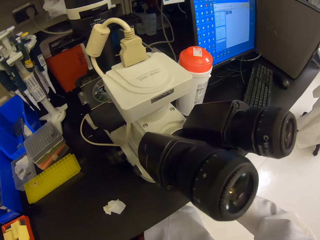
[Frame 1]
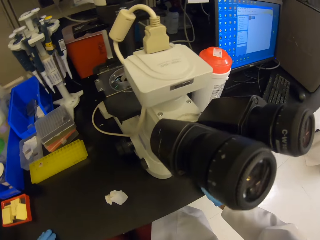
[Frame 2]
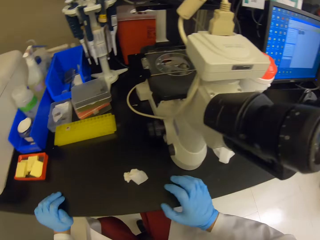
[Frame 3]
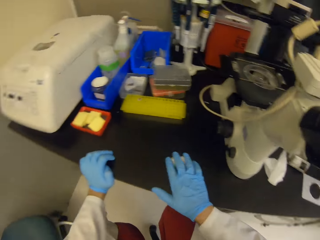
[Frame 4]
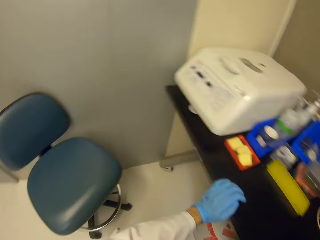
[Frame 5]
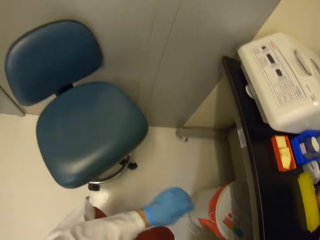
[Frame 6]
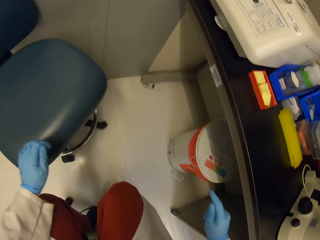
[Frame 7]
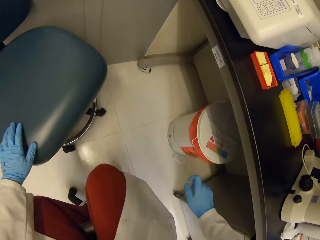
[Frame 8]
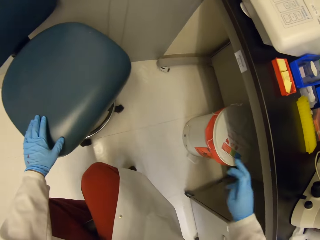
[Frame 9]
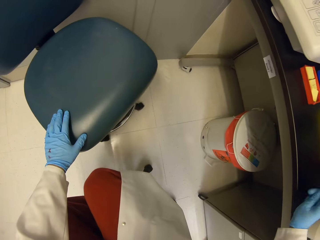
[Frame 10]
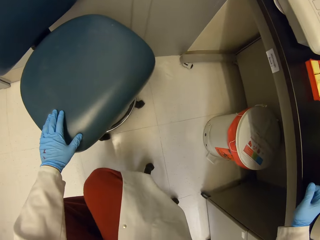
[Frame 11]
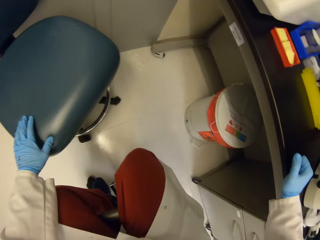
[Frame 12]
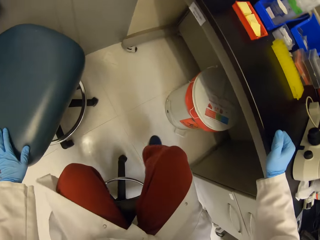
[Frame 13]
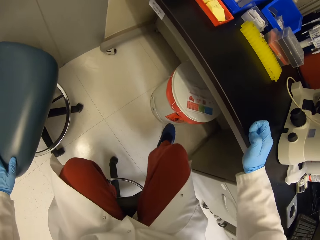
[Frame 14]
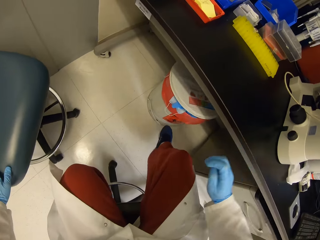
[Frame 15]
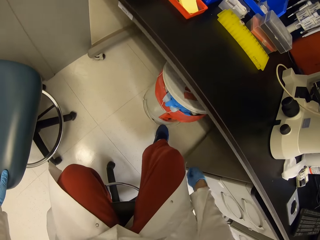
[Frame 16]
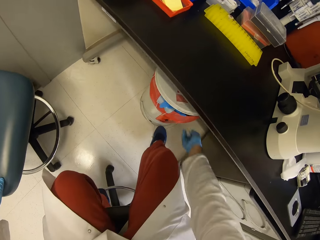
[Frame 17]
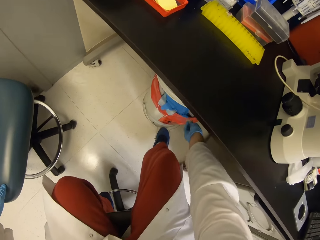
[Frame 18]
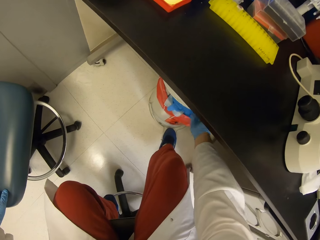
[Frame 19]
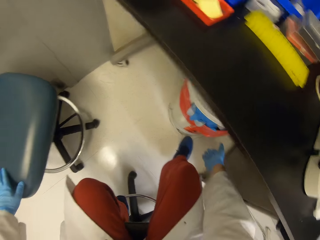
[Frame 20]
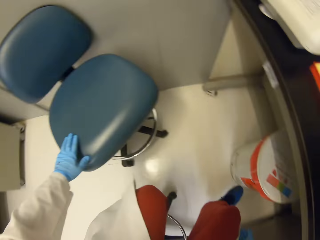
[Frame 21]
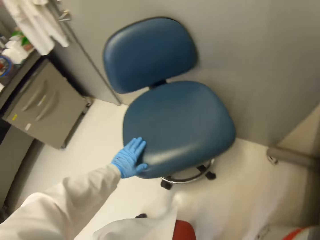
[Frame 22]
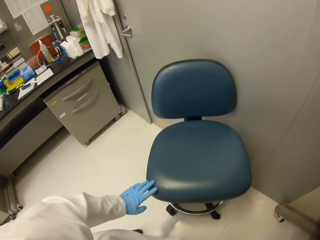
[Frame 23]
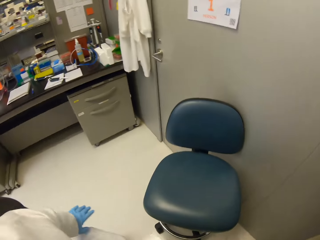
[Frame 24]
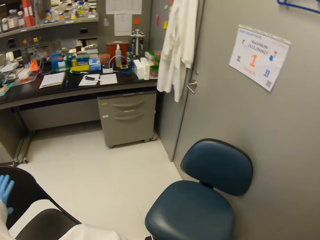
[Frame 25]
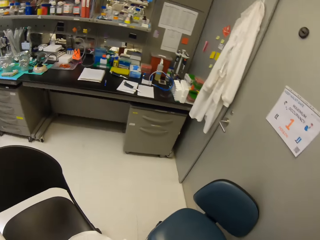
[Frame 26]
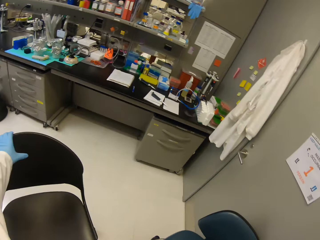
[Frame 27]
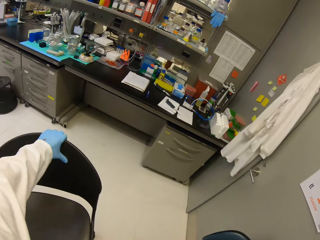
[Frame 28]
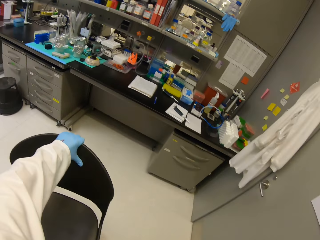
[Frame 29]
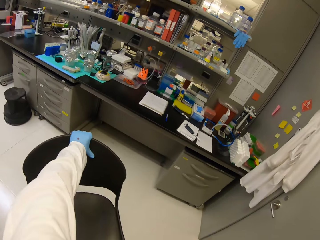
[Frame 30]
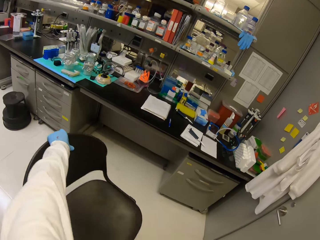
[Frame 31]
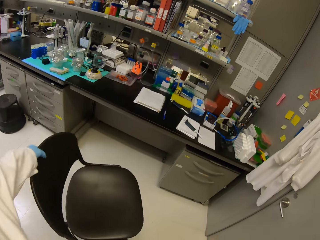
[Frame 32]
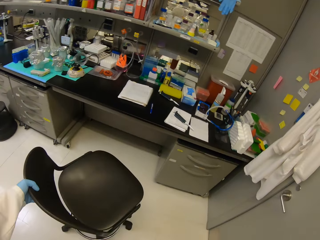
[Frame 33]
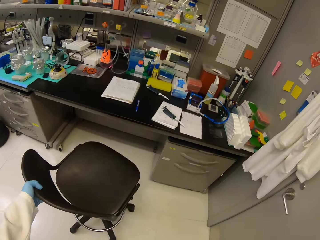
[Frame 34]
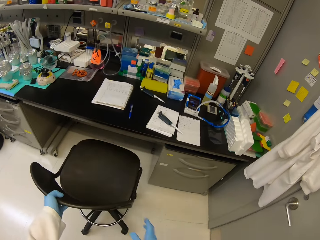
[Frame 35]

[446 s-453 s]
The camera wearer looks around. They throw the wipes in a dustbin. They slide back the chair.

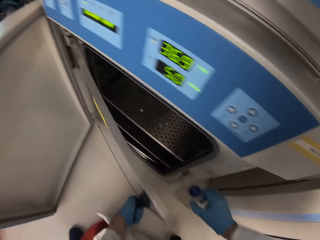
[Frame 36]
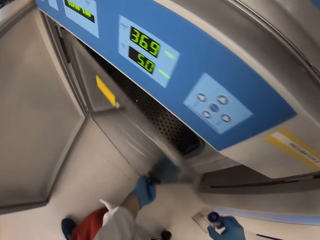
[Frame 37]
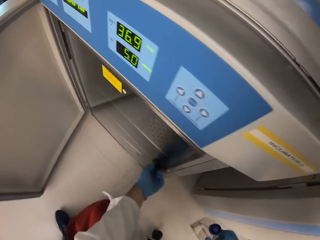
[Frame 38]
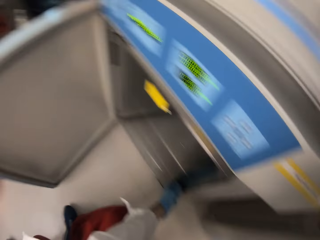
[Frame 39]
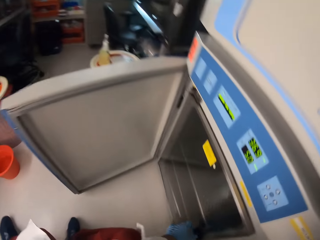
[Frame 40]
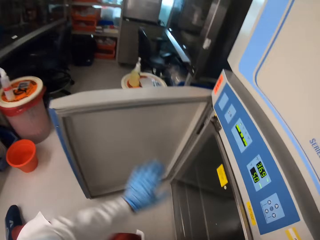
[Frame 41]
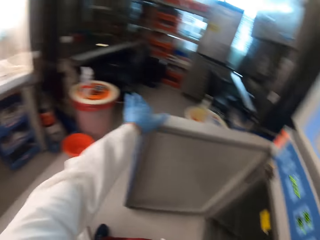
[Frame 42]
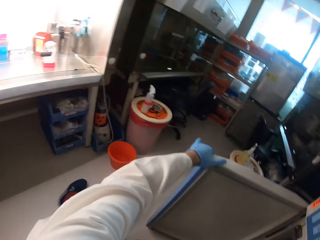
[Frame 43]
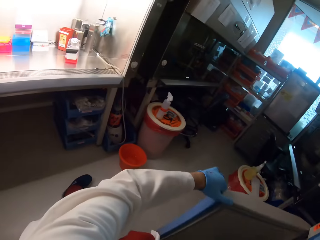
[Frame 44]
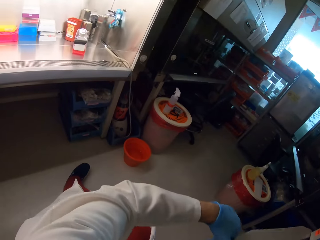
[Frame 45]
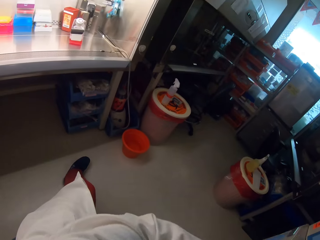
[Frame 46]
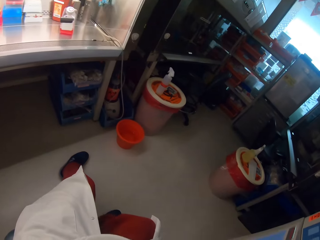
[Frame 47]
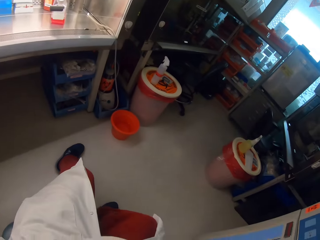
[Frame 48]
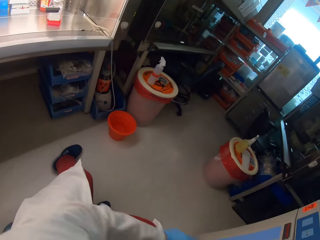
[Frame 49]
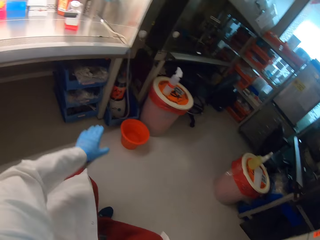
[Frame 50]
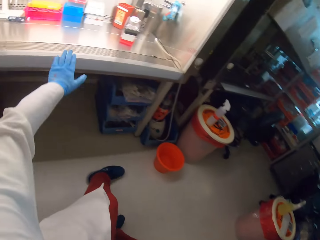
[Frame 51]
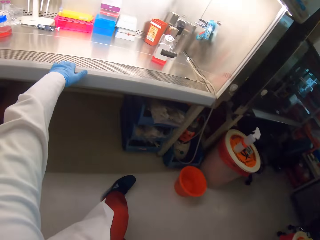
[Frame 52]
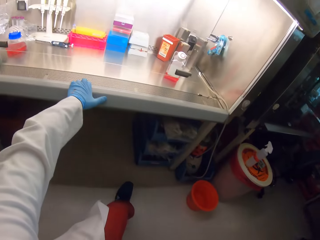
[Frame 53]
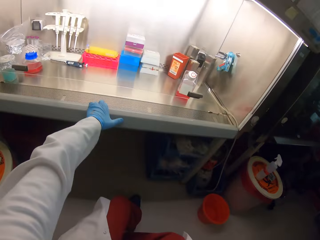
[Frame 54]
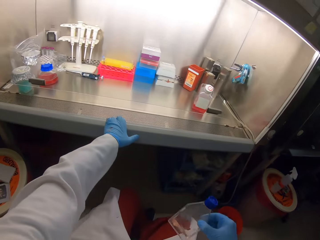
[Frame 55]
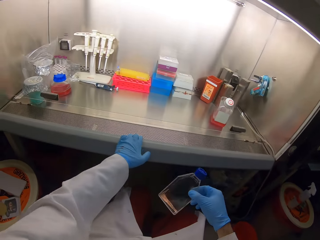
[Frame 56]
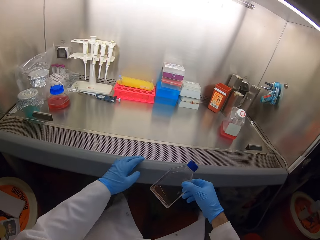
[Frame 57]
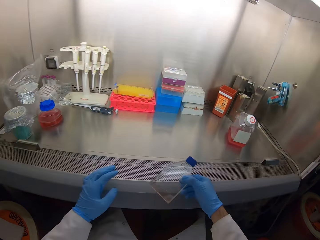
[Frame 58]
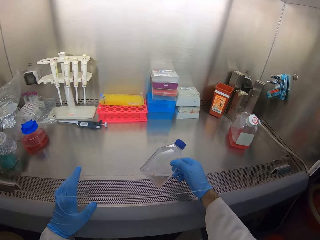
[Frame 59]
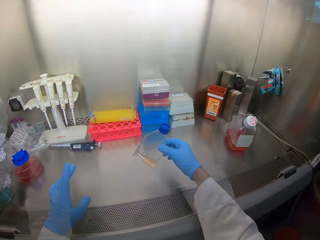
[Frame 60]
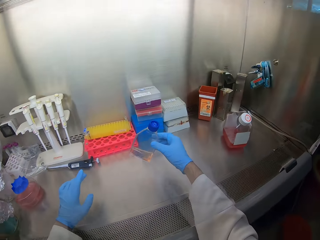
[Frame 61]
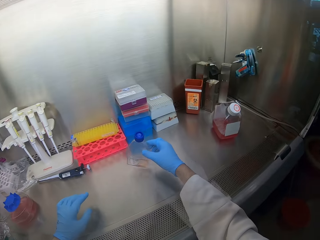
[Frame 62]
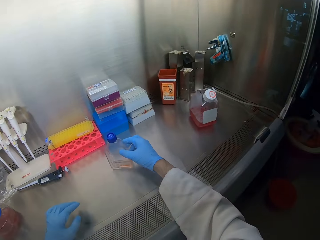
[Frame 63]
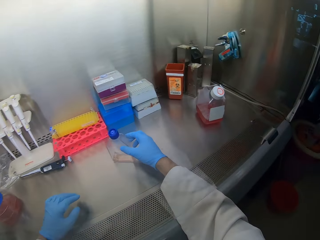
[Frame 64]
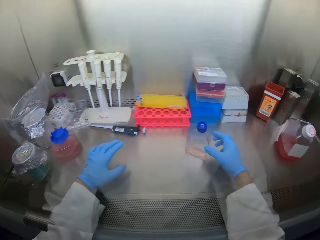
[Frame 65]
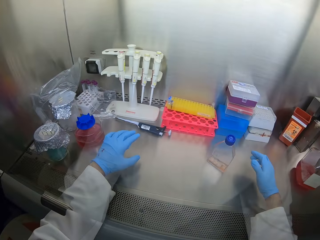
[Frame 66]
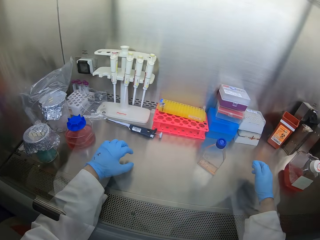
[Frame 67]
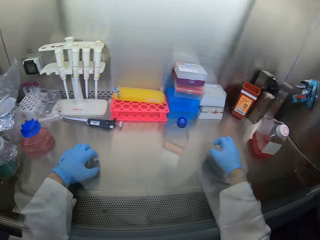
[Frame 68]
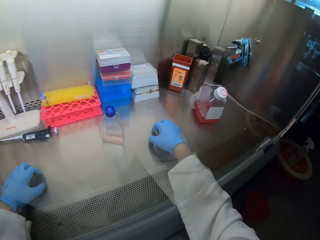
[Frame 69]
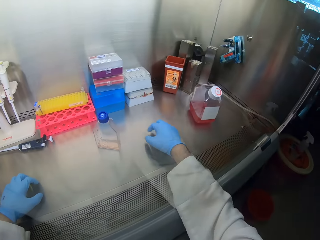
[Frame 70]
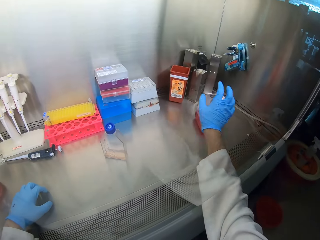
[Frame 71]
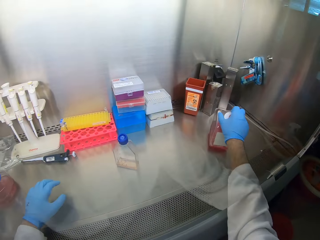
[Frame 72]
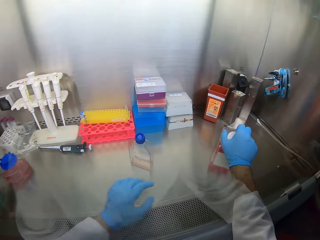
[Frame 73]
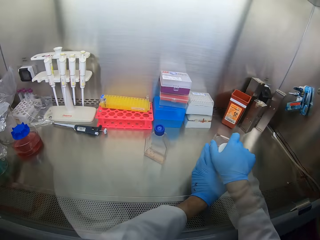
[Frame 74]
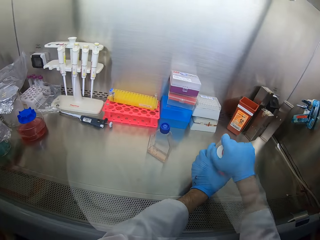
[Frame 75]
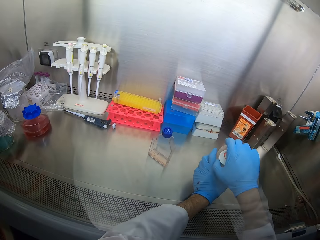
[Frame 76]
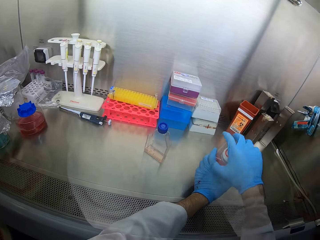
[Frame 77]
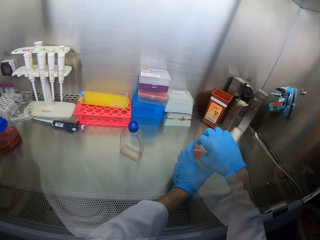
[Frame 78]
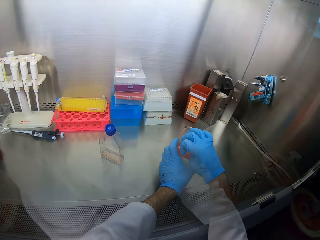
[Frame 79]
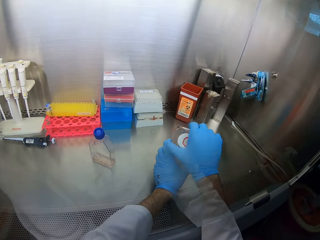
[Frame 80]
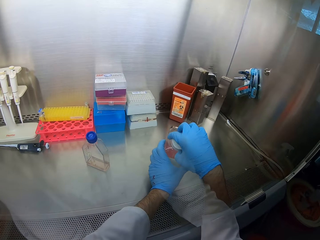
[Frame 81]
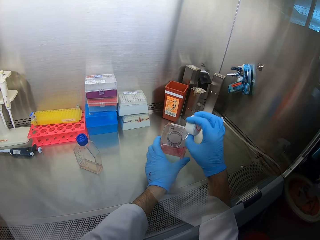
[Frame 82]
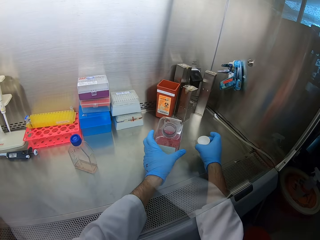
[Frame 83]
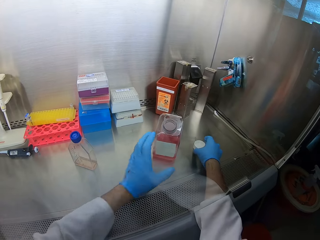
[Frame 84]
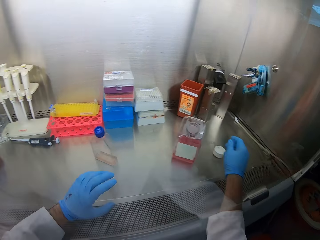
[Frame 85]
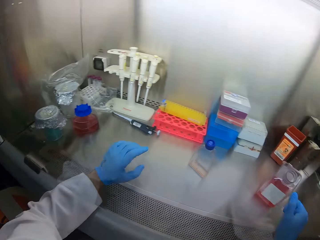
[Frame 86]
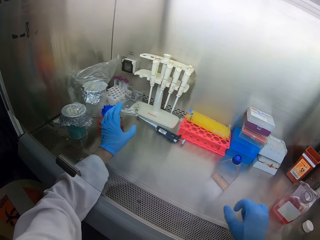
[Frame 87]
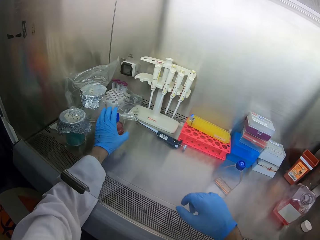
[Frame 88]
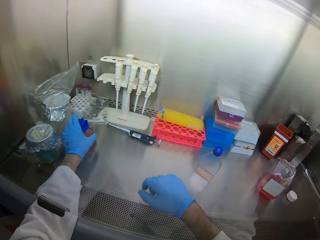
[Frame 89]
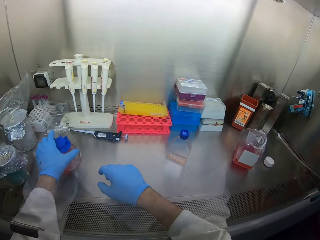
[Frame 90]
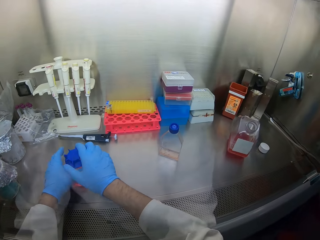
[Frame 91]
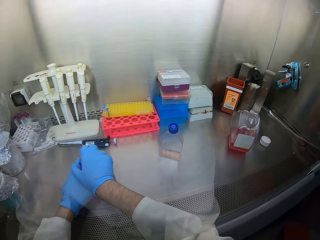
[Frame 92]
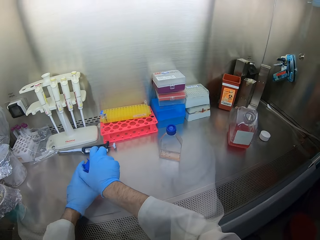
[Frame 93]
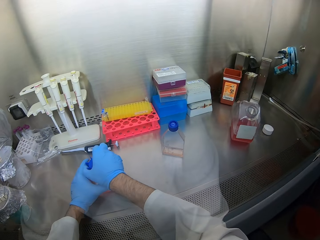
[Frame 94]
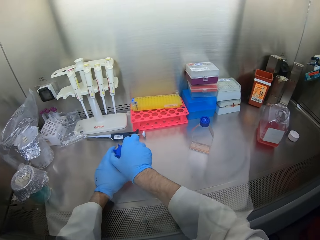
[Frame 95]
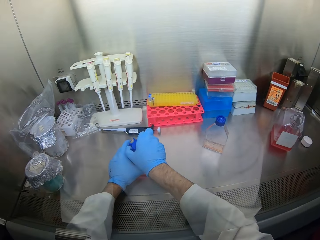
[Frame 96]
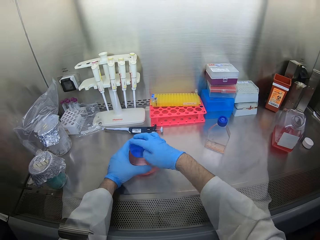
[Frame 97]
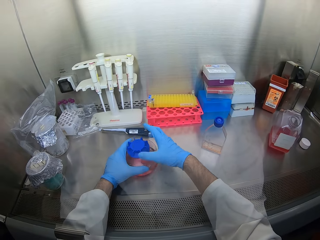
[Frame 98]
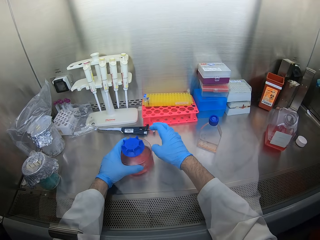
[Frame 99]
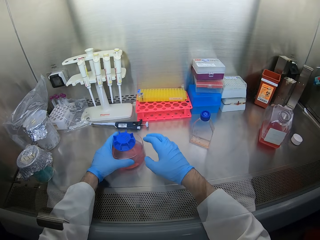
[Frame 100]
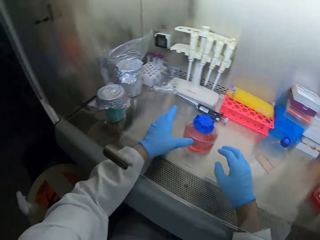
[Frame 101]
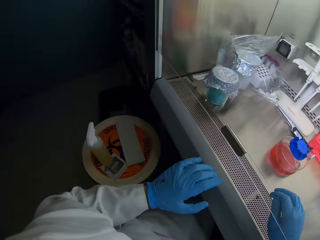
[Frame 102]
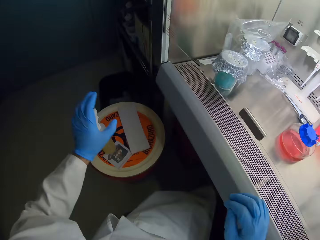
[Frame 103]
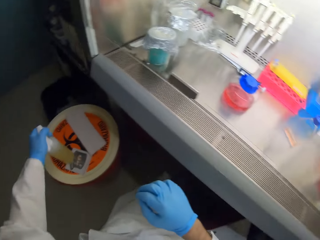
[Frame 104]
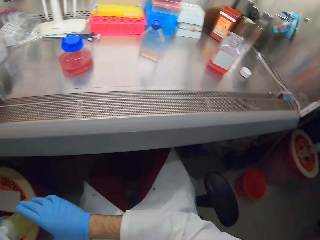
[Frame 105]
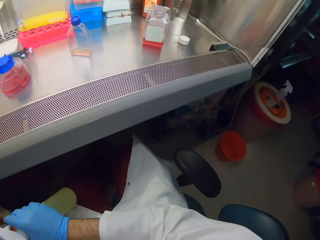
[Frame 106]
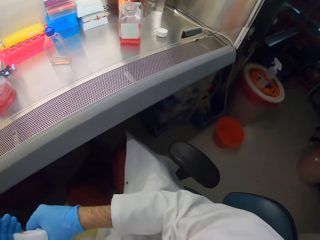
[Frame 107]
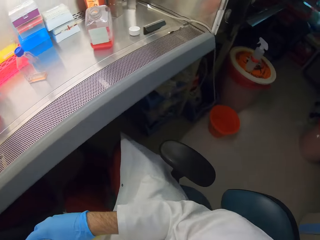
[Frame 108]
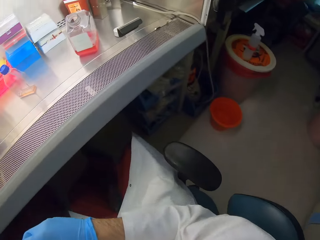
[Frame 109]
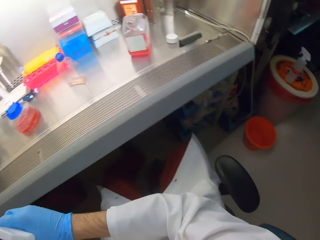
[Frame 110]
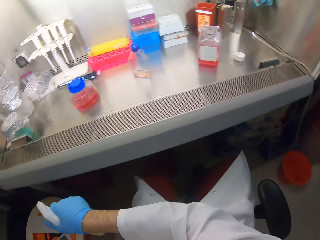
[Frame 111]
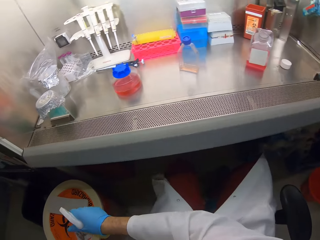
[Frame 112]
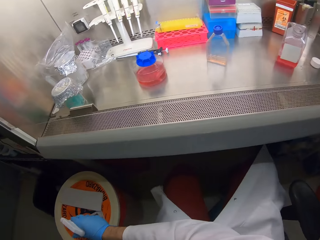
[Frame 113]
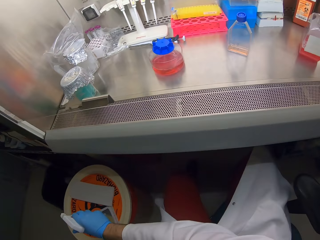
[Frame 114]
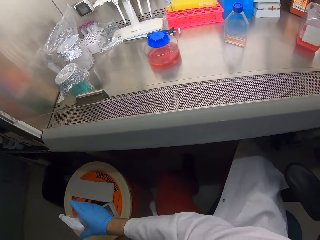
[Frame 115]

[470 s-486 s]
The camera wearer closes the fridge. They move with a sliding chair. They put a bottle of something on the machine. They open the bottle of something. They pick up a bottle of something. They open the bottle of something. They pick up a sanitizer.
